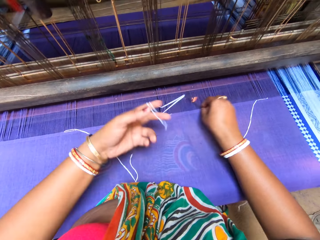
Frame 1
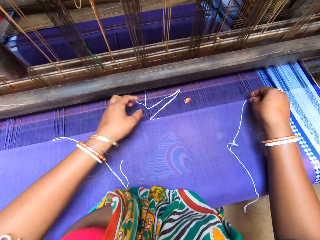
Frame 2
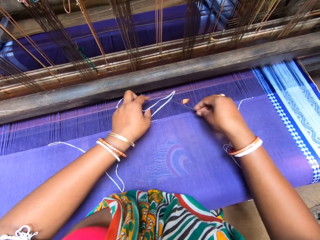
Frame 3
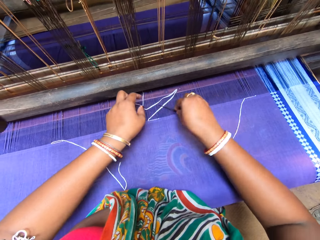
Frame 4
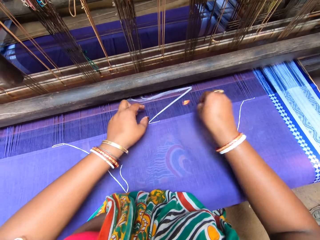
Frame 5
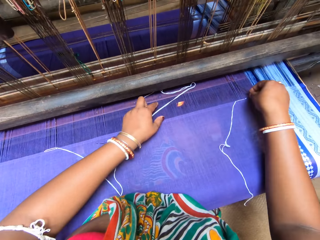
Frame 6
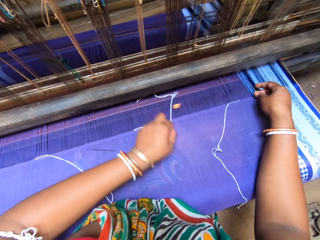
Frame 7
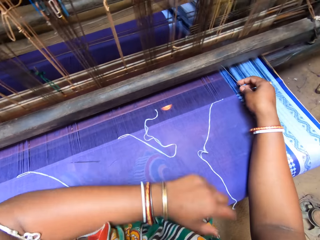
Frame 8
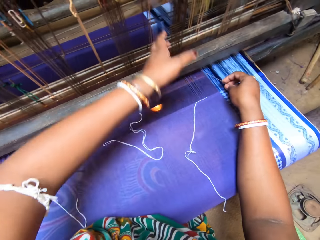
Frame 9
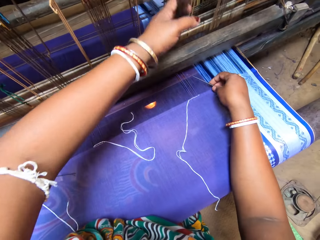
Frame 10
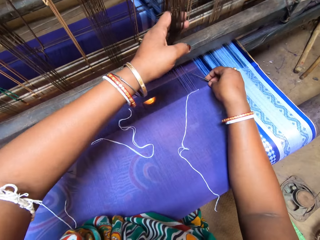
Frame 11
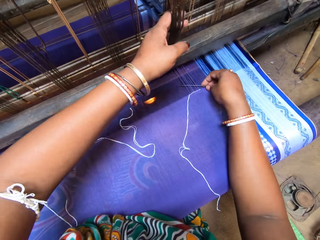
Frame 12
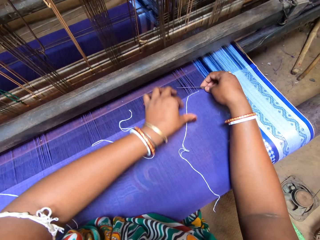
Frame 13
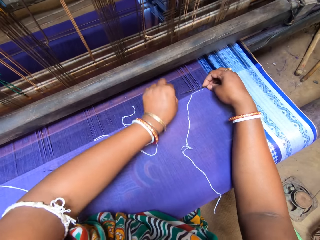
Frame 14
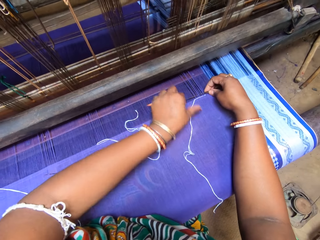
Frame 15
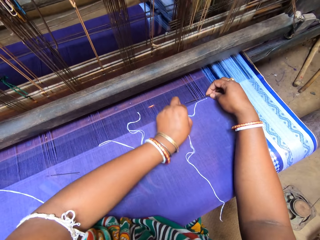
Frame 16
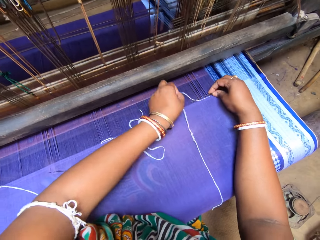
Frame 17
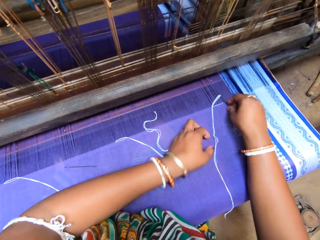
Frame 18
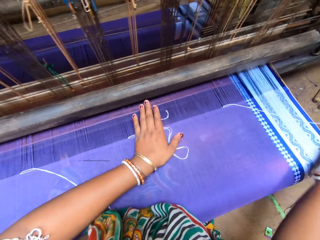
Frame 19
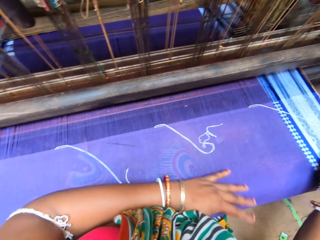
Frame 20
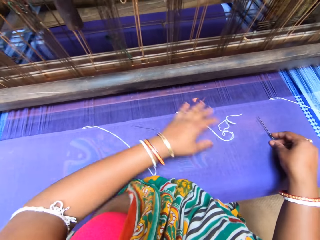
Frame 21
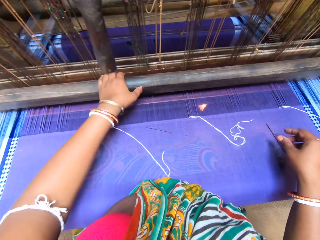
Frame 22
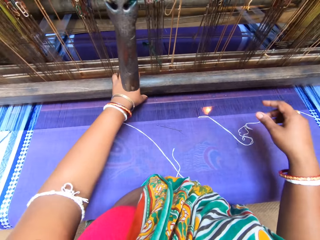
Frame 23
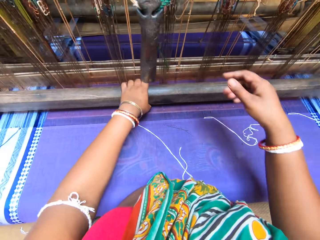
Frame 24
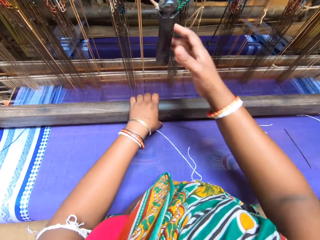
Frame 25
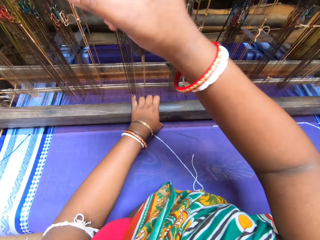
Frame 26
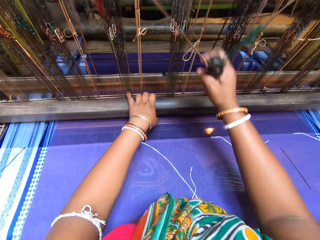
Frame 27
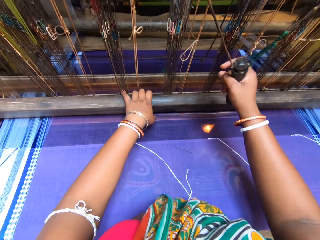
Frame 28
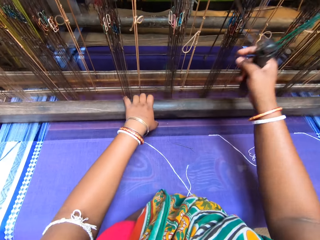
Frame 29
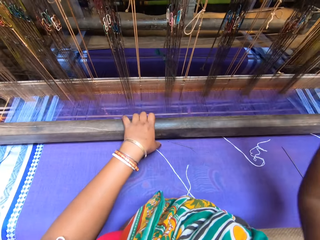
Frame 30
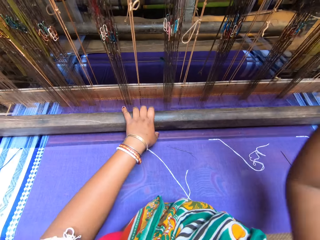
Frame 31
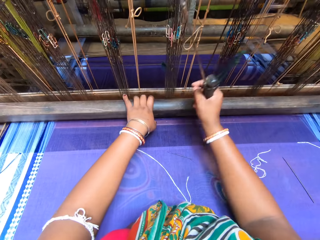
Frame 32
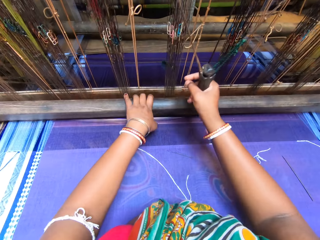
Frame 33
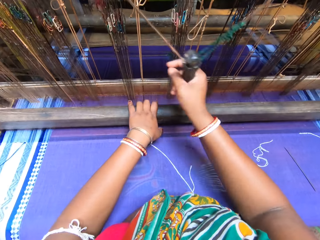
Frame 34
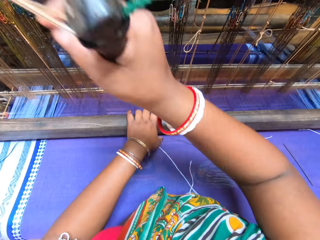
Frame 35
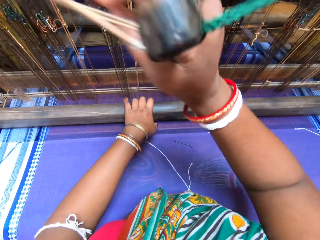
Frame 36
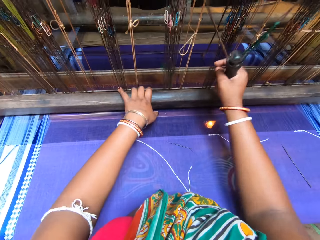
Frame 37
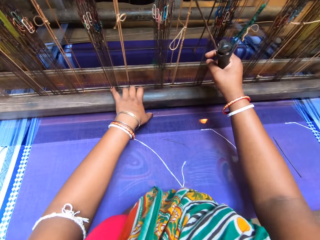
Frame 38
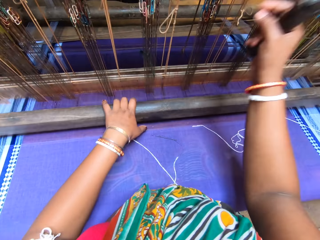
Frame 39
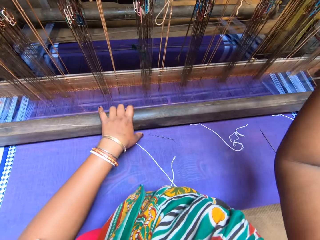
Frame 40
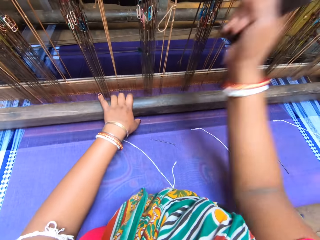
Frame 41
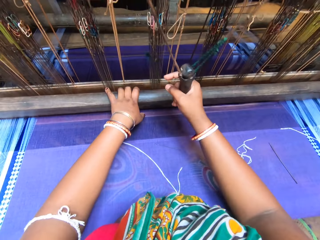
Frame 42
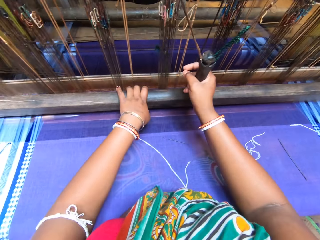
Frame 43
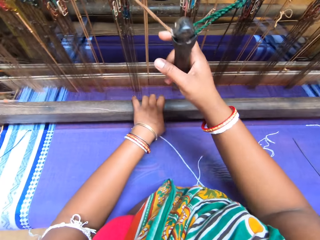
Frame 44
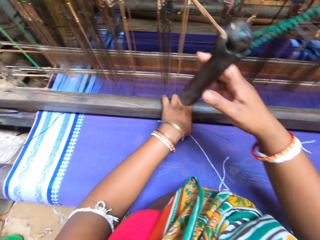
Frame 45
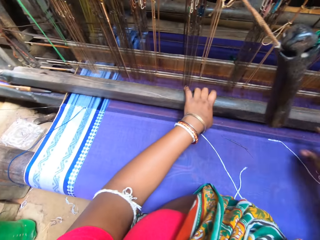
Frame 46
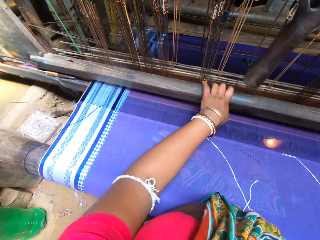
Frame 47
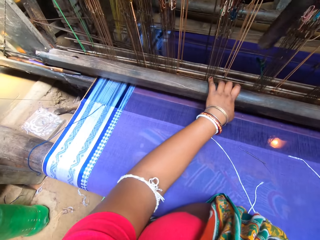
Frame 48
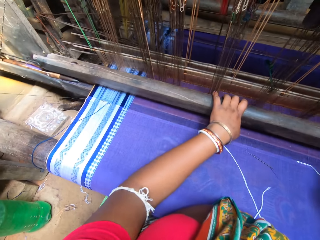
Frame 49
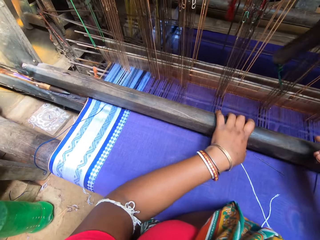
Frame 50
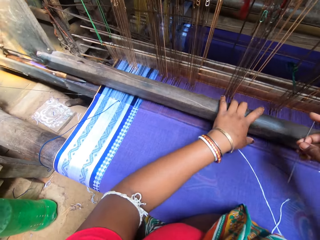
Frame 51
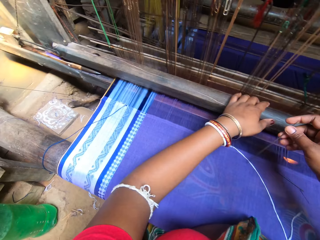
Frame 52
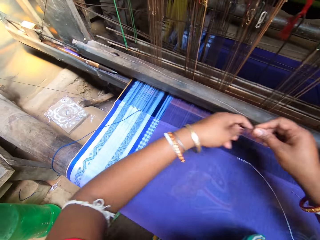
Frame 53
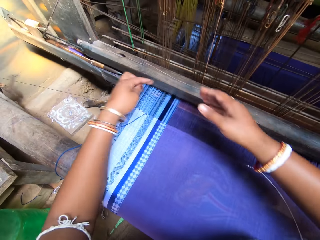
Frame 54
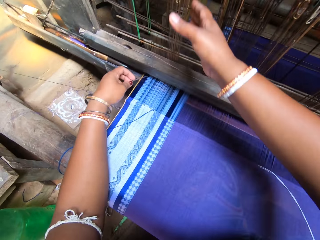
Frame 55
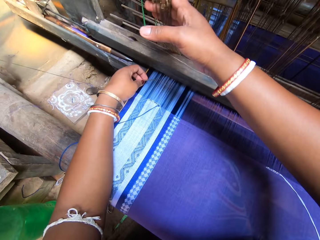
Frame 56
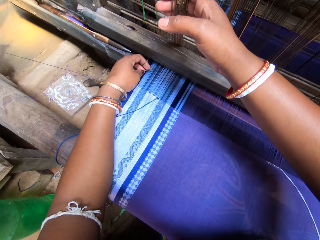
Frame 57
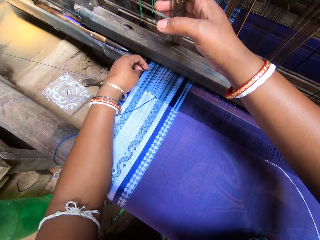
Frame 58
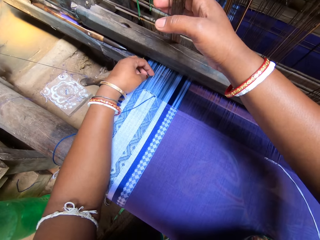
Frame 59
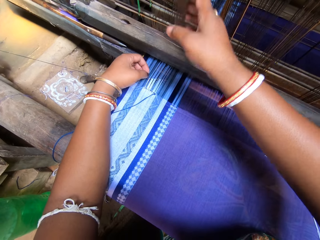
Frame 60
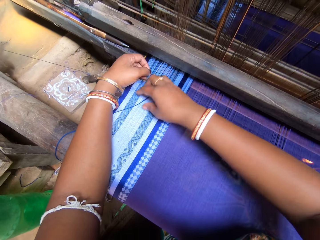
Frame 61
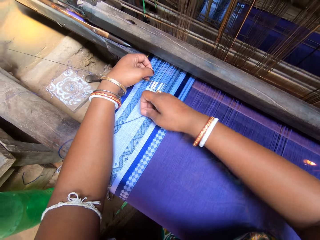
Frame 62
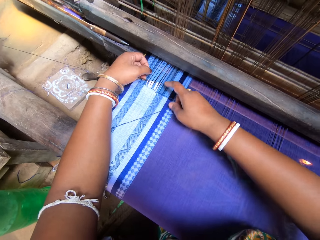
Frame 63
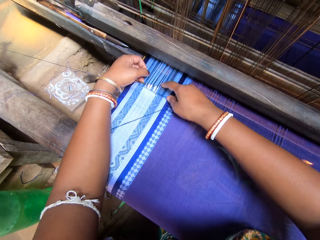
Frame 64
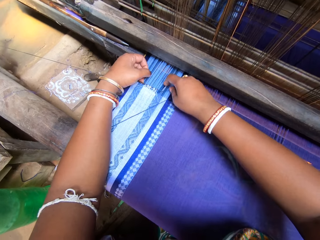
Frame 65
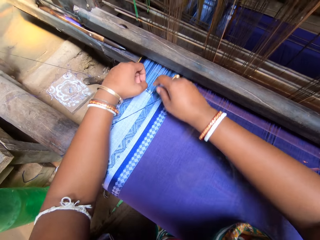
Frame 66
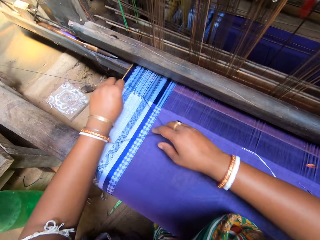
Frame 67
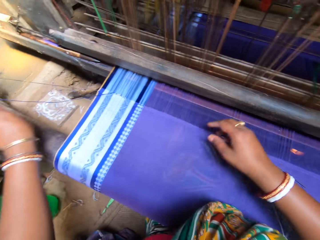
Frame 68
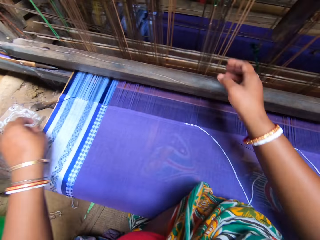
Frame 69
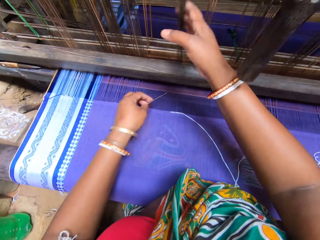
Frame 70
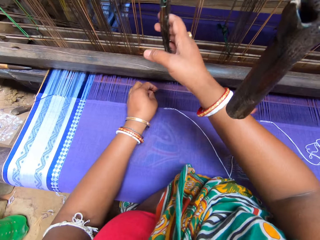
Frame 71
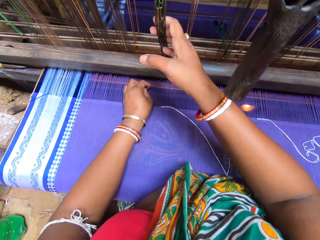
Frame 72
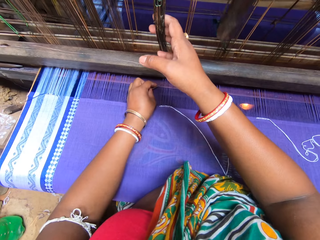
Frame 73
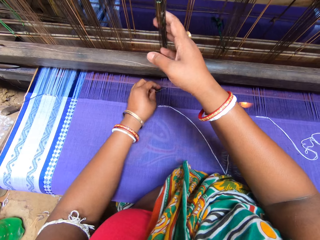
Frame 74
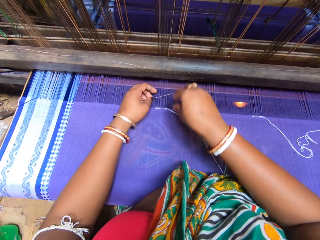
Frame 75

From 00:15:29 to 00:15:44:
The camera wearer sews with the sewing machine. They sew with hands.

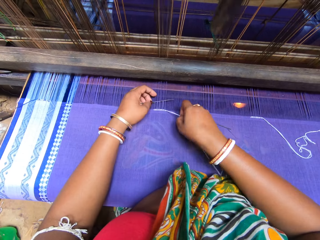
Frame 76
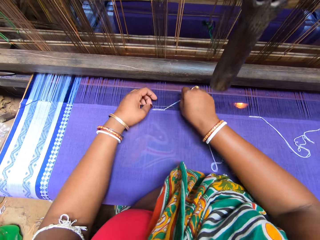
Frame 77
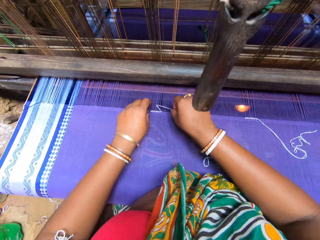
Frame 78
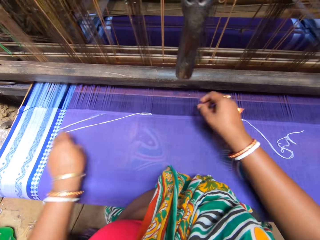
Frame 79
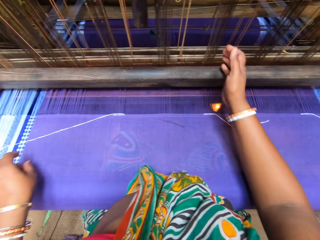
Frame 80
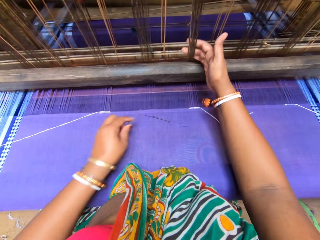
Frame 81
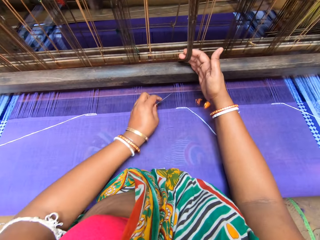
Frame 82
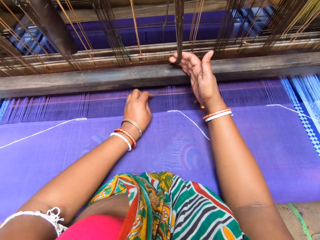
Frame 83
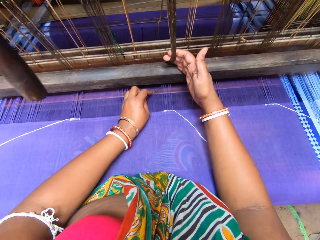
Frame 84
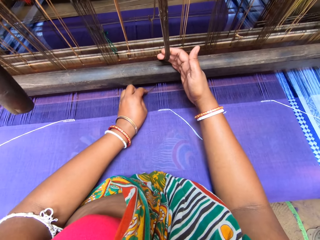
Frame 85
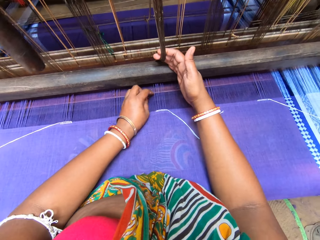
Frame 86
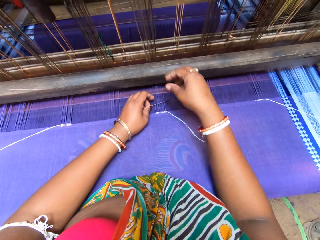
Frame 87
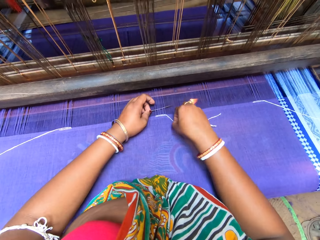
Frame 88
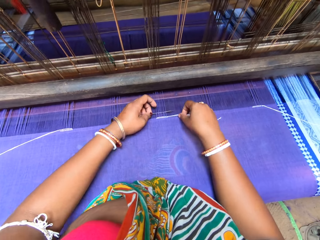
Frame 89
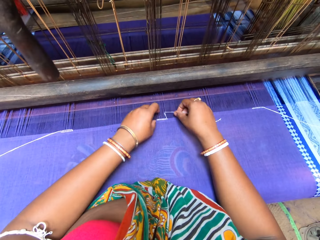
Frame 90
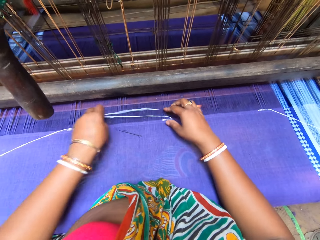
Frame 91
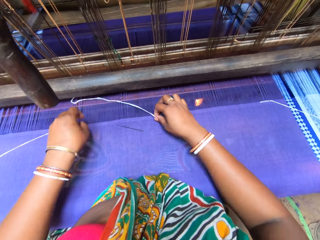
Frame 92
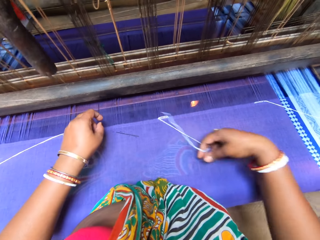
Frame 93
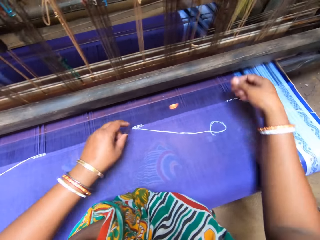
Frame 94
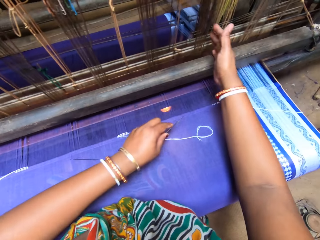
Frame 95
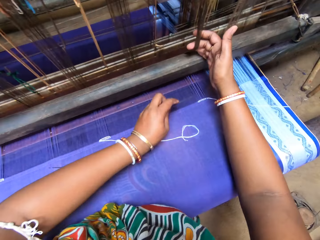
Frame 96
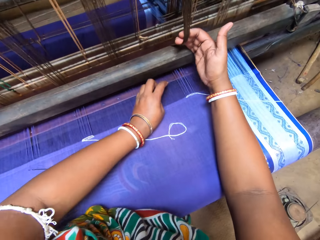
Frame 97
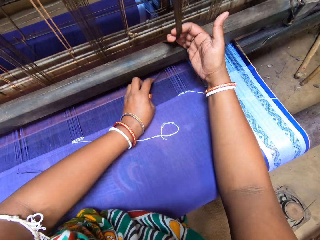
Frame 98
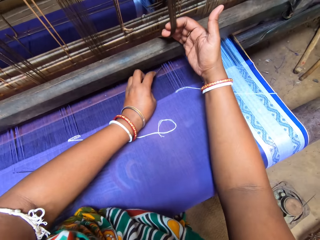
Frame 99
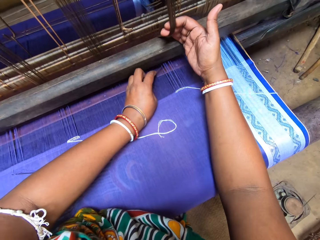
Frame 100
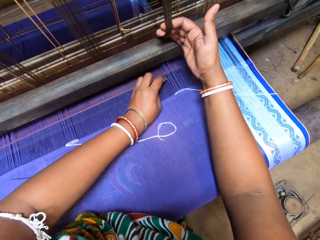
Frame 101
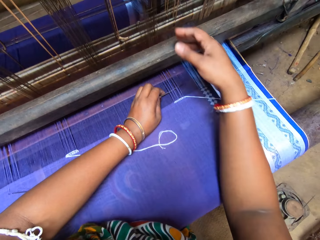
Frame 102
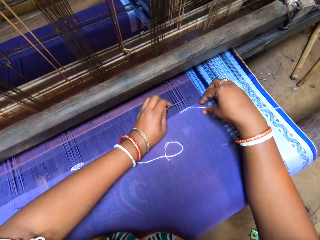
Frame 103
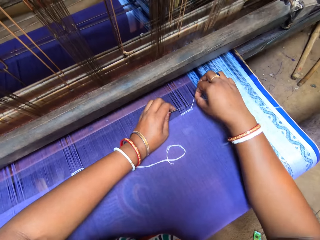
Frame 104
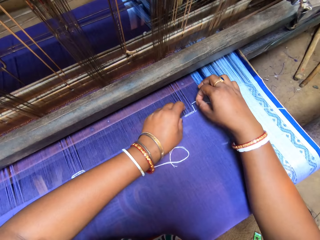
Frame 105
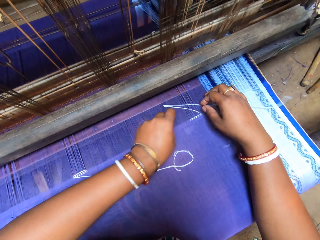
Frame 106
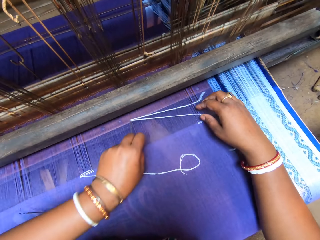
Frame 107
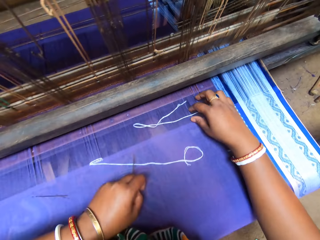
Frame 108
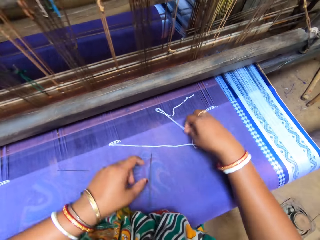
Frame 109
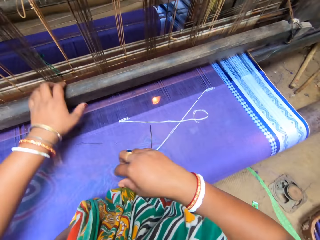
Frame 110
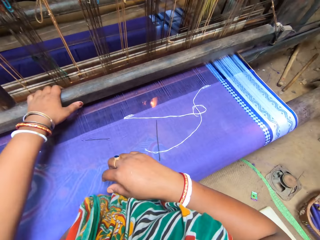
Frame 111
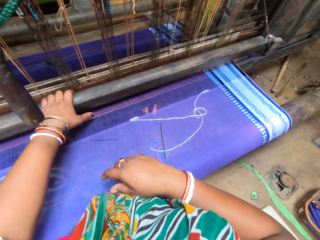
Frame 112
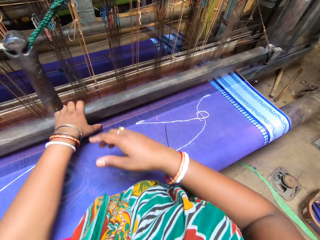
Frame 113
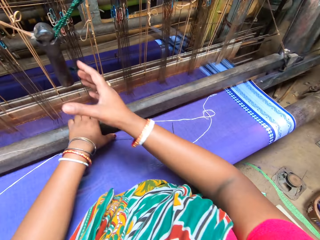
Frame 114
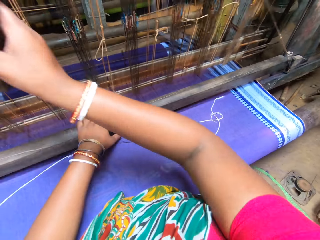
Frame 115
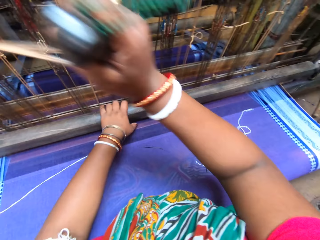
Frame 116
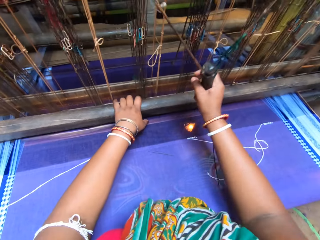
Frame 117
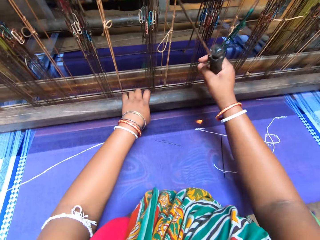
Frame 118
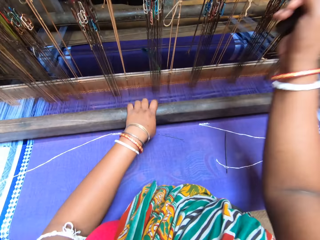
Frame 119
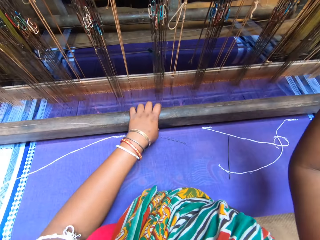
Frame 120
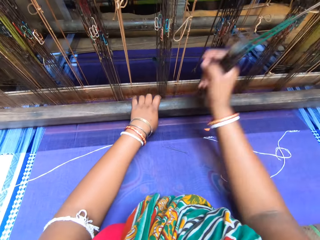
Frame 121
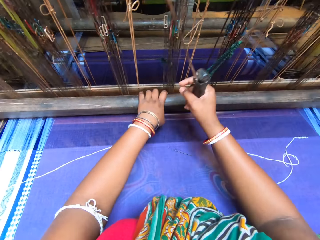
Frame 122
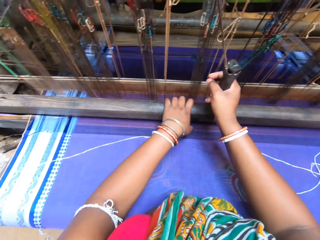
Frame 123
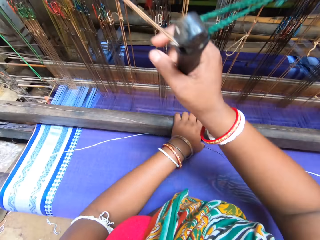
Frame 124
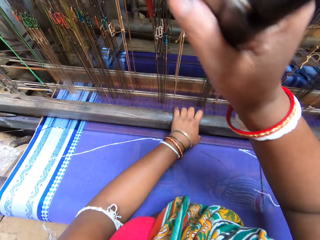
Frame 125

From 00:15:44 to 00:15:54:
The camera wearer sews with the sewing machine.
